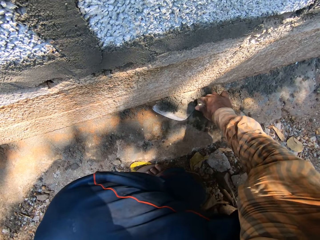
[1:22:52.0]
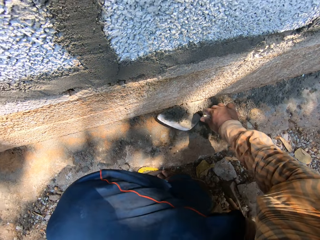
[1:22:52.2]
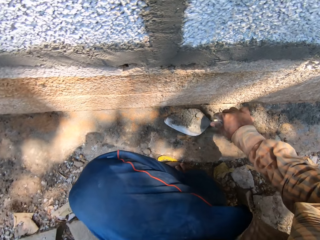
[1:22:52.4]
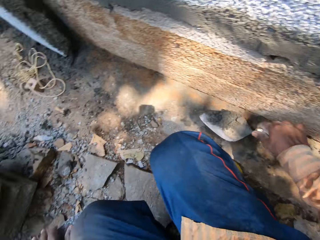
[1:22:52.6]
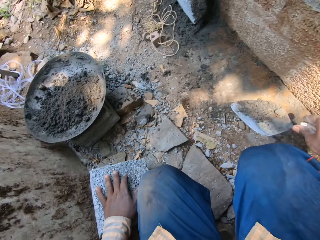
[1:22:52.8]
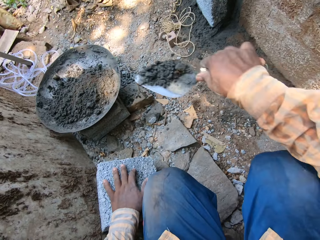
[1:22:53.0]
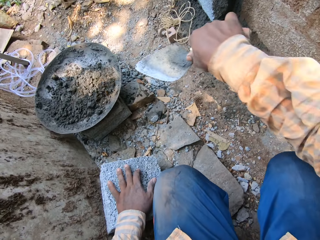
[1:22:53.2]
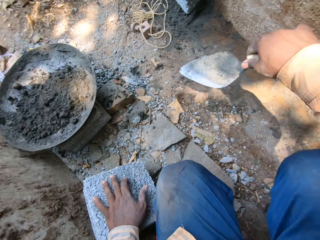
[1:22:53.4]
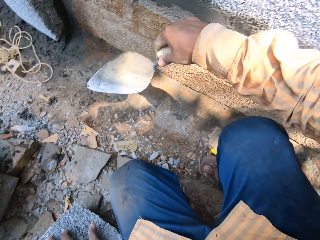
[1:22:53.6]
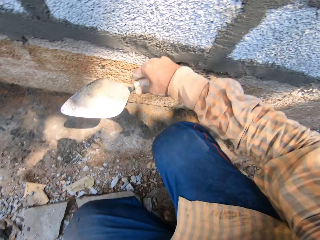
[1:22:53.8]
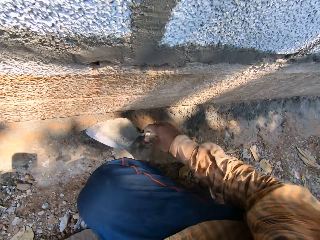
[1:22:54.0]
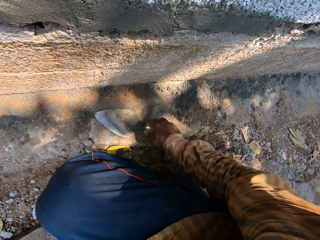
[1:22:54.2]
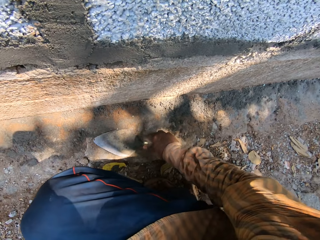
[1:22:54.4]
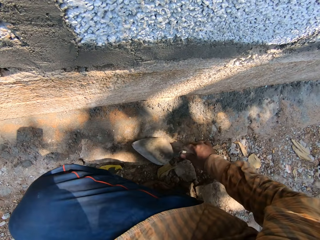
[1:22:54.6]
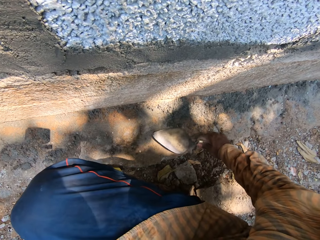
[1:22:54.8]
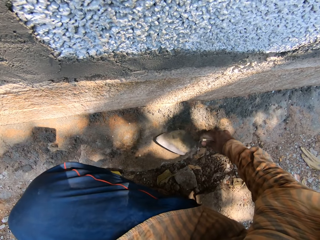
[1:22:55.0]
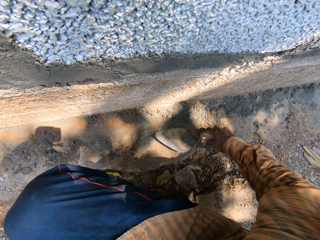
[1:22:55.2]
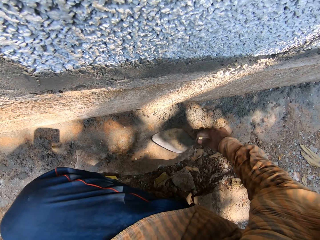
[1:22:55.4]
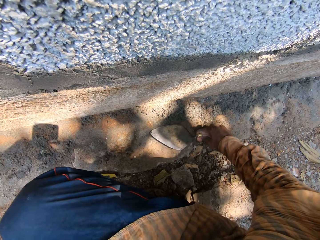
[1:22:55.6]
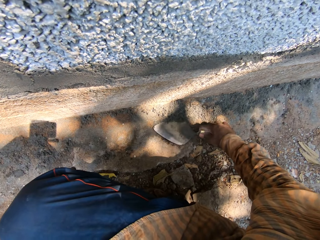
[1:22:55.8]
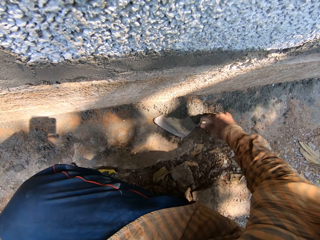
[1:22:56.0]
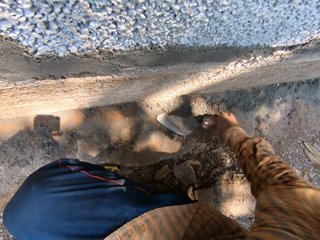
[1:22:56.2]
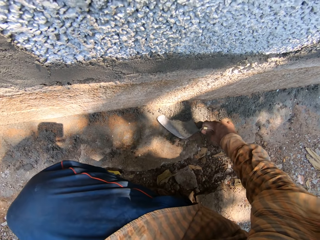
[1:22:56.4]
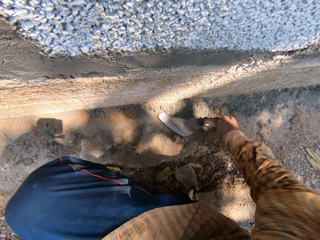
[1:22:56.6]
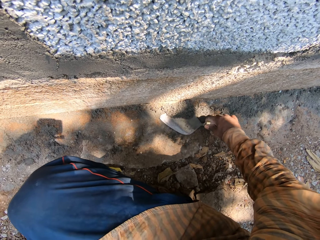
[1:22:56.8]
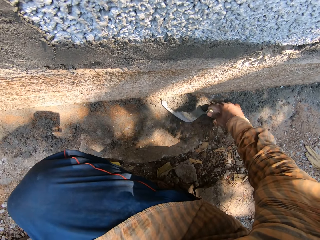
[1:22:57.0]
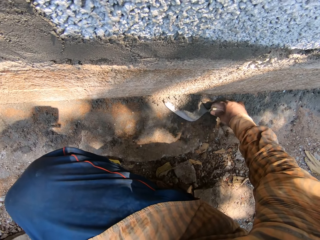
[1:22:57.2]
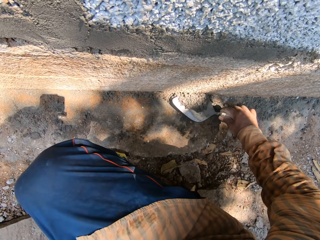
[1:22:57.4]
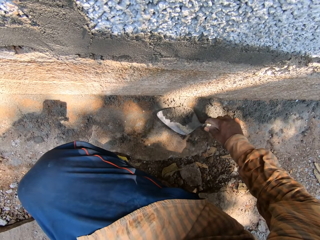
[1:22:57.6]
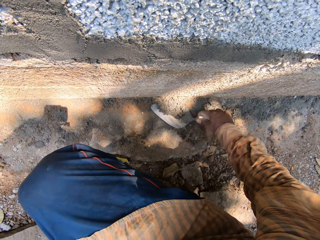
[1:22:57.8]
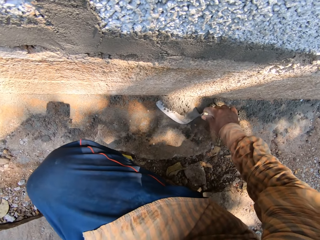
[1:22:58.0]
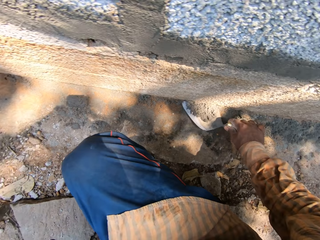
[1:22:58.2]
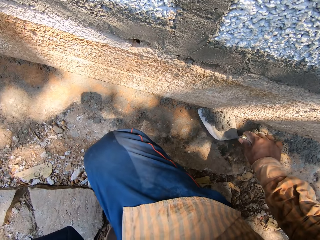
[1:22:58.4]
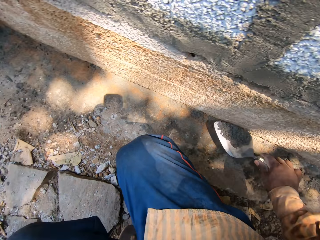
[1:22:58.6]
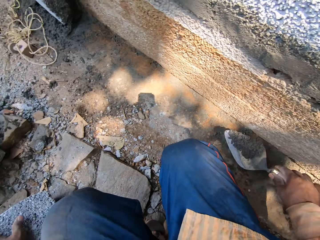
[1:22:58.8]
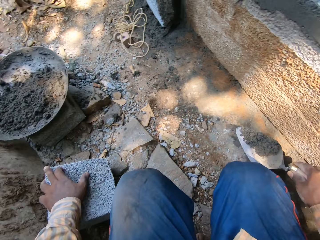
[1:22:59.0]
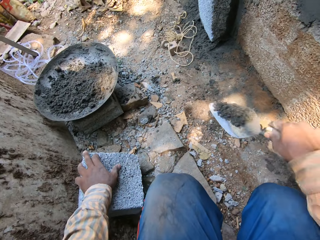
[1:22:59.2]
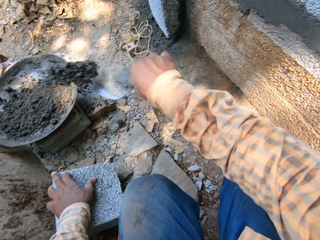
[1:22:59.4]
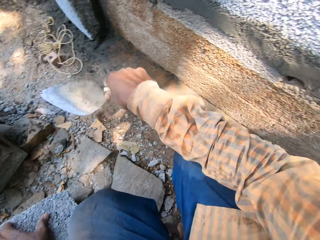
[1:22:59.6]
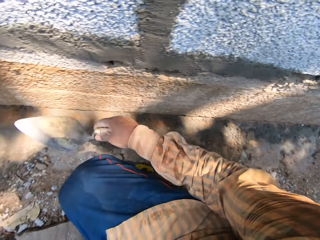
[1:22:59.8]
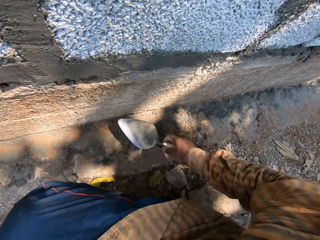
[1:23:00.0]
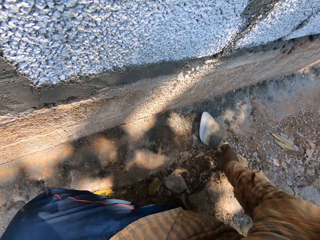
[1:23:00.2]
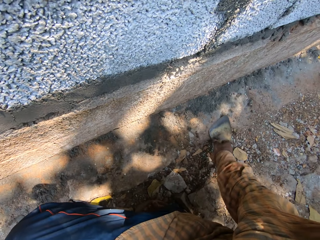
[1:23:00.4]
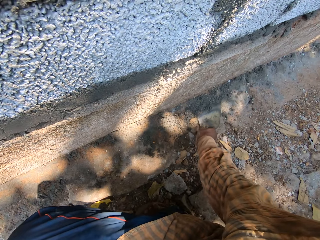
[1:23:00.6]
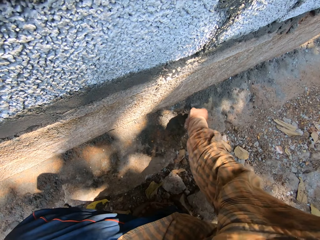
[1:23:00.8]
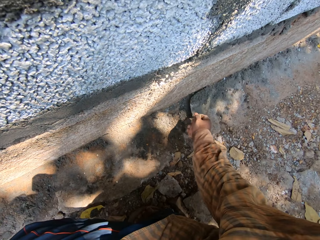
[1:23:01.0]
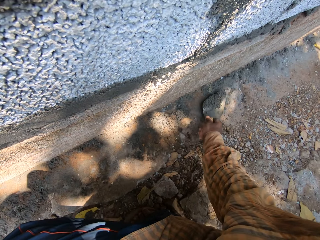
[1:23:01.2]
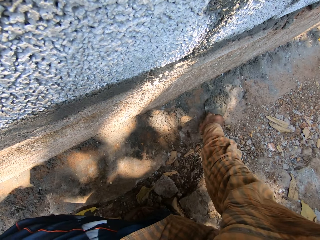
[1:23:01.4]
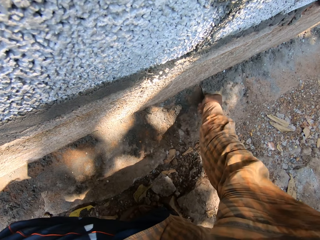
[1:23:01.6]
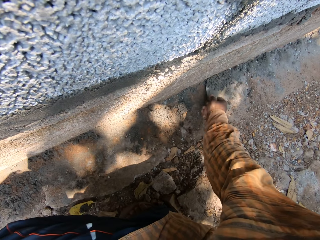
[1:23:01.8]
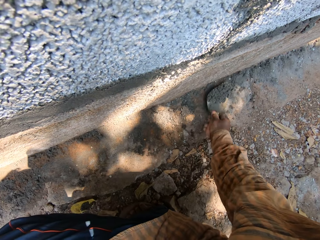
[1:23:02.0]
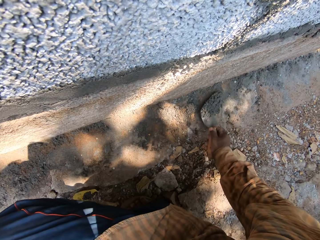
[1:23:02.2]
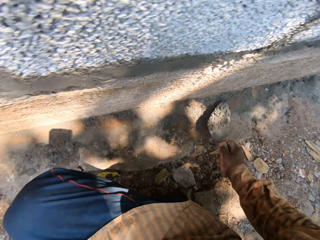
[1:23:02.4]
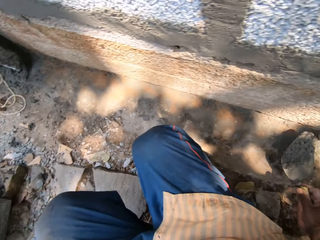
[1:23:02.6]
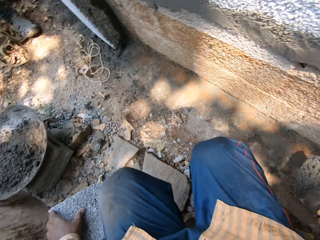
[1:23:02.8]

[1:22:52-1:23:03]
The camera wearer picks mortar from the ground with the trowel in his right hand. He throws the mortar into the mortar pan with the trowel in his right hand. He picks mortar from the ground with the trowel in his right hand. He picks mortar from the ground again. He throws the mortar into the mortar pan with the trowel in his right hand. He picks mortar from the ground with the trowel in his right hand. He picks mortar from the ground again.

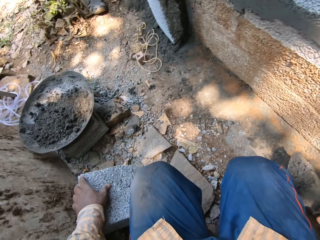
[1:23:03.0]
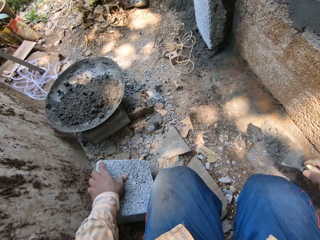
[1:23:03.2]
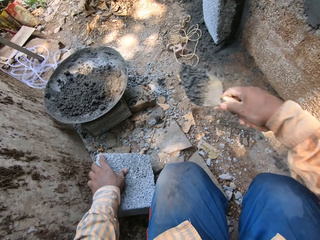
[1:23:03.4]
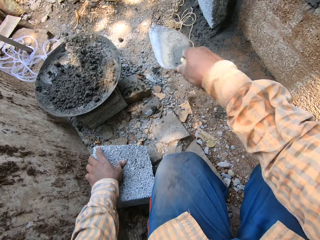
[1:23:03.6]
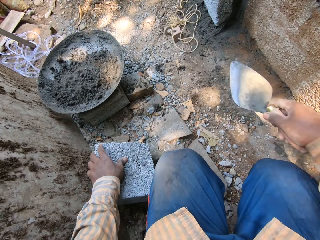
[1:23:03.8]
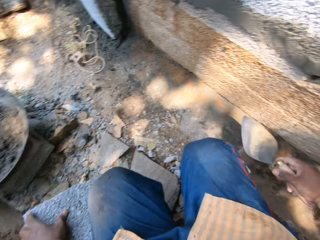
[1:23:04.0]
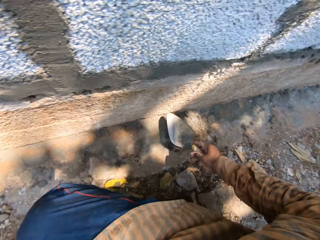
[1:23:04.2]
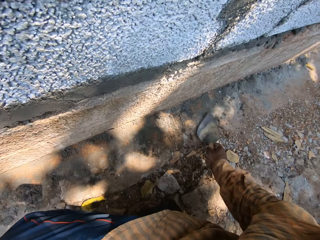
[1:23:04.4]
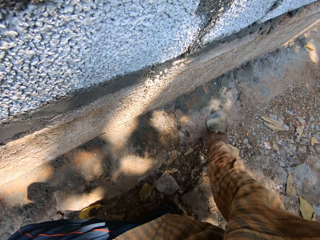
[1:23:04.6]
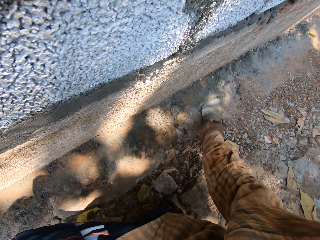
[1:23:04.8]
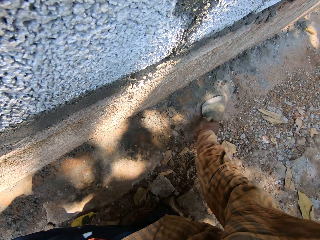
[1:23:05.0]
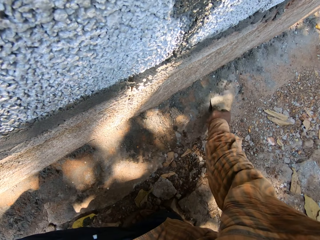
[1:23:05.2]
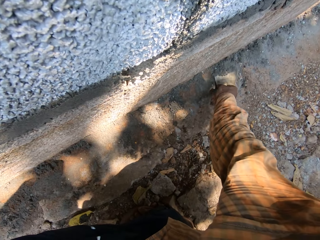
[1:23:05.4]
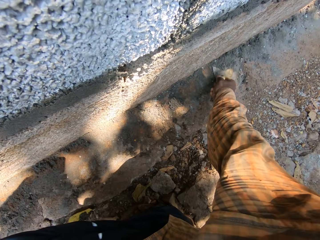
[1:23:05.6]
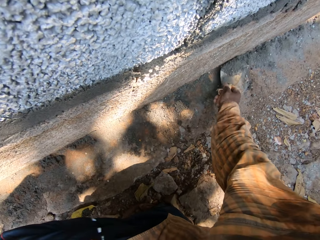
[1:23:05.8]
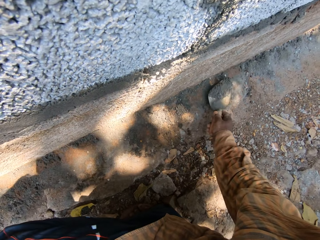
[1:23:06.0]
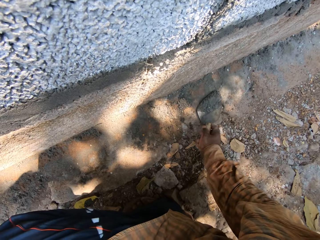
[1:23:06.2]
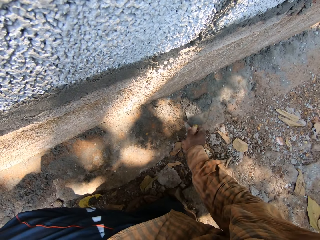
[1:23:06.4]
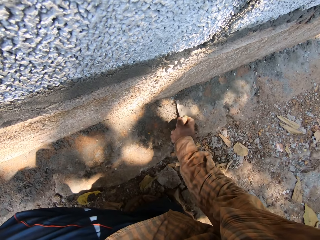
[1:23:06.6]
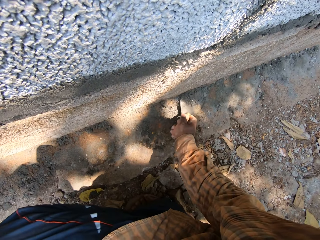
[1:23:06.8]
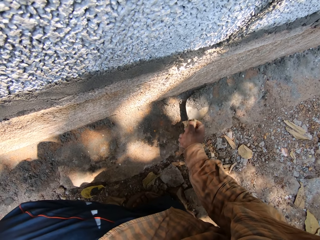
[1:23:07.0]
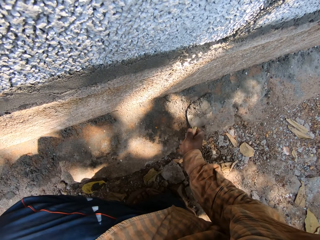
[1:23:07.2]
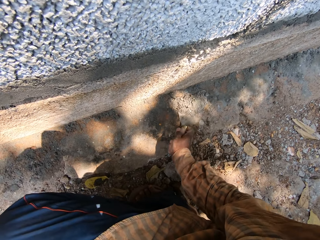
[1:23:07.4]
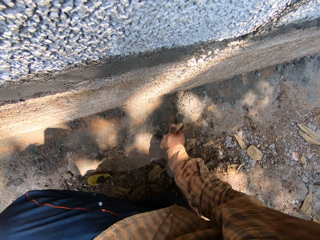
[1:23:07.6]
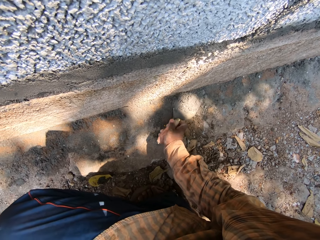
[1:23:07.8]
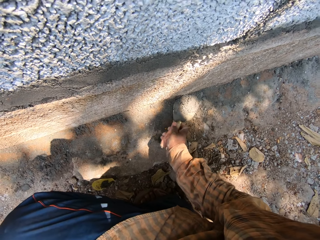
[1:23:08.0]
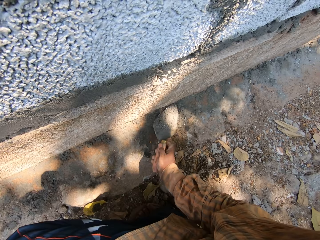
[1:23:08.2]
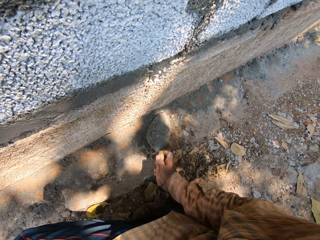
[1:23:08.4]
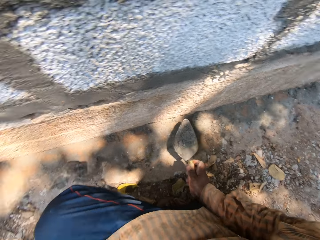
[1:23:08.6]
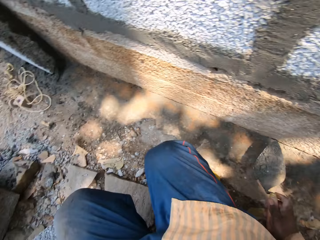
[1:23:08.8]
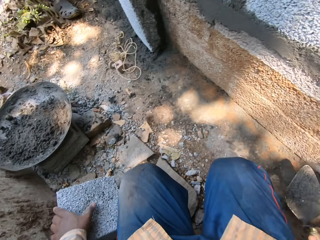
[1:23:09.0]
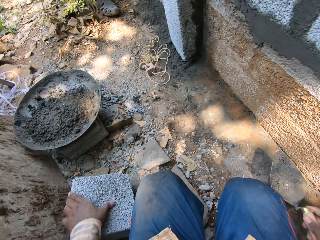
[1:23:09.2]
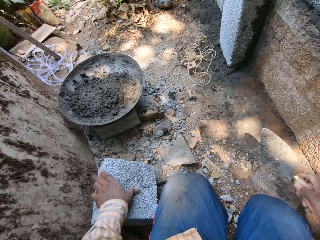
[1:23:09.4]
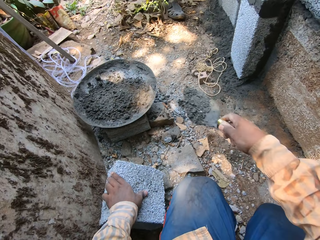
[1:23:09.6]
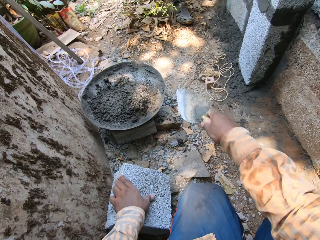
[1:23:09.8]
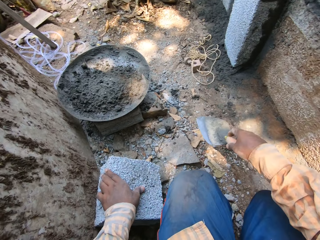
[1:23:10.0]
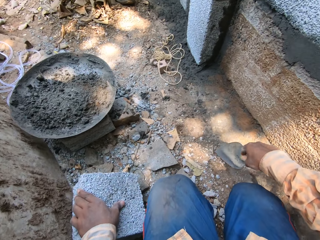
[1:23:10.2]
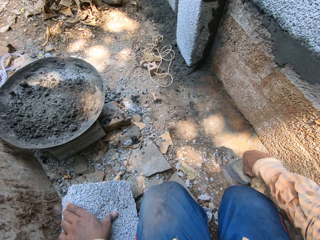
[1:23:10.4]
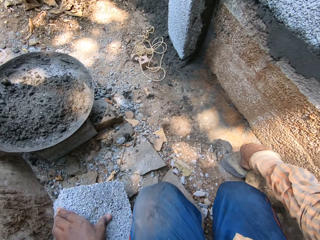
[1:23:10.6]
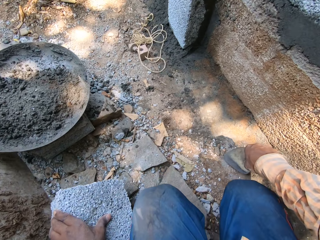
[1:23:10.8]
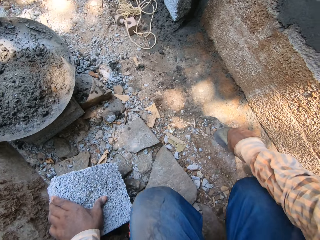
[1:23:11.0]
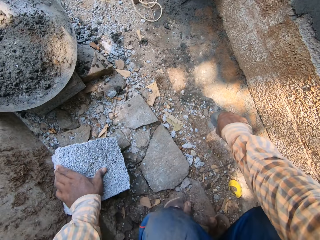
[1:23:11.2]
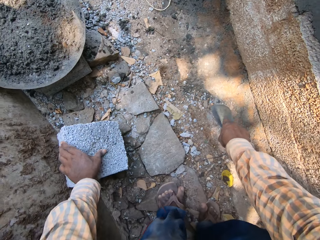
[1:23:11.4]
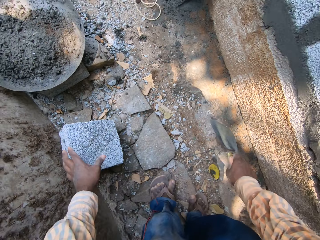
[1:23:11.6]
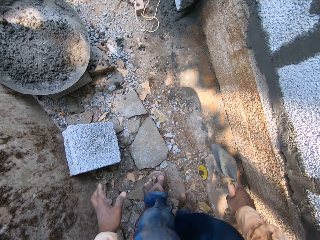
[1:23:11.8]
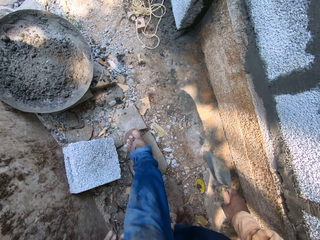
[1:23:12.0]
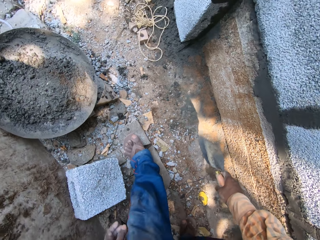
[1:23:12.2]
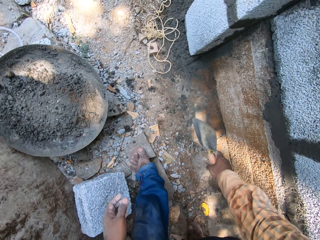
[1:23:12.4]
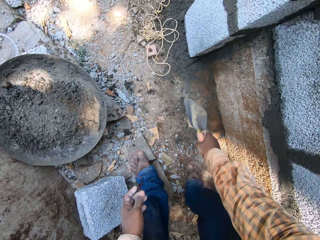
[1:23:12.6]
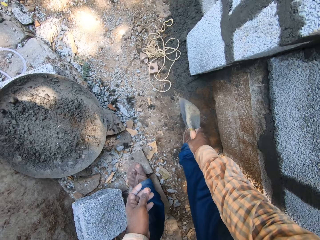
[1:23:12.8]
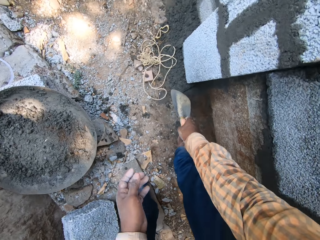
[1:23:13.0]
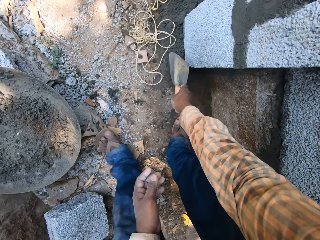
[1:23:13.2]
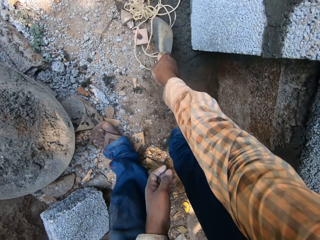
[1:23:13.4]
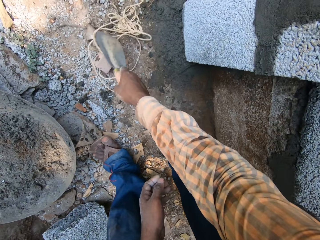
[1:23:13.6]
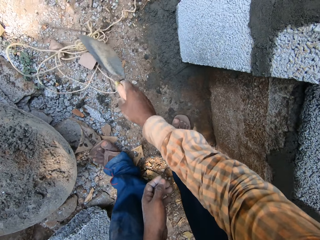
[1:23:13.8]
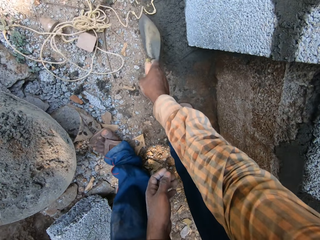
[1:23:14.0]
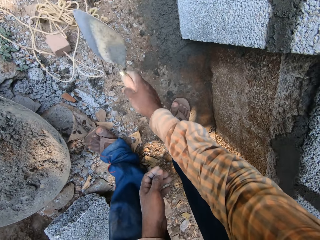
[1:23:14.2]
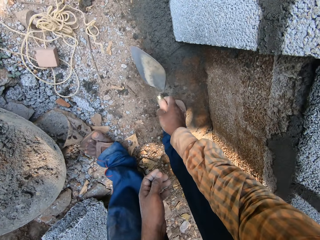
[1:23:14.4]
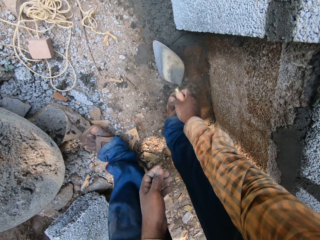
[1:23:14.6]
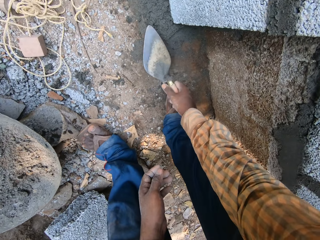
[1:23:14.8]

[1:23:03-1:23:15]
The camera wearer throws the mortar into the mortar pan with the trowel in his right hand. He picks mortar from the ground with the trowel in his right hand. He picks mortar from the ground repeatedly. He throws the mortar into the mortar pan with the trowel in his right hand. He stands on the ground and walks on the ground. He adjusts a rope on the ground with the trowel in his right hand.
